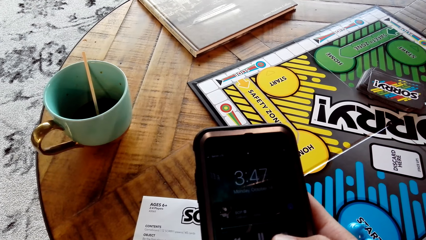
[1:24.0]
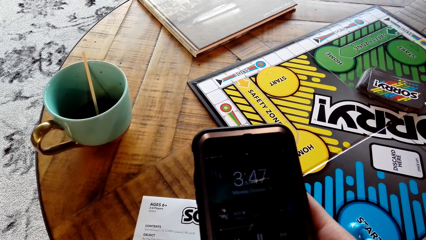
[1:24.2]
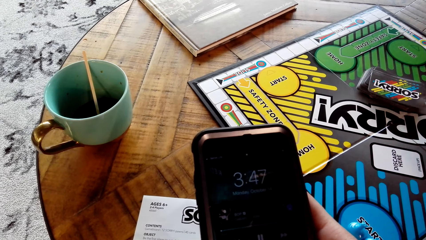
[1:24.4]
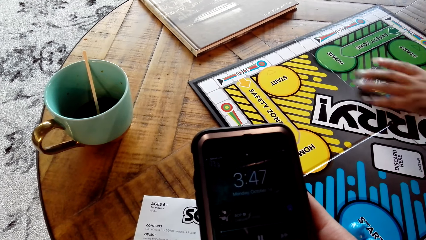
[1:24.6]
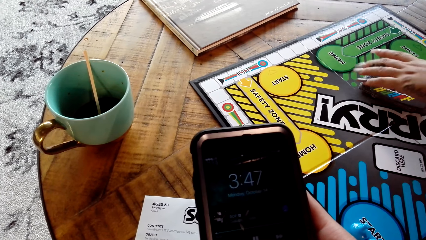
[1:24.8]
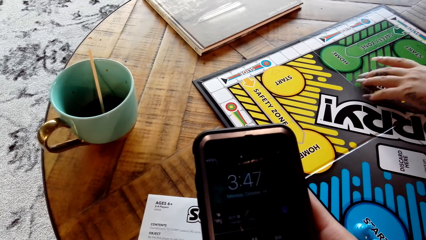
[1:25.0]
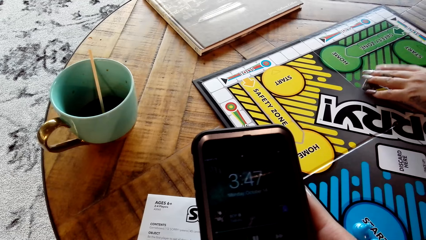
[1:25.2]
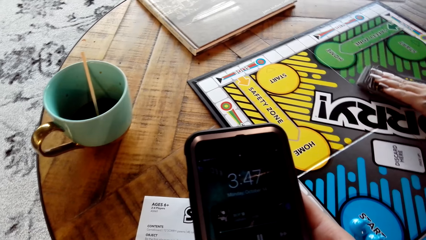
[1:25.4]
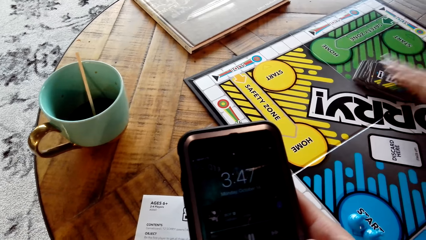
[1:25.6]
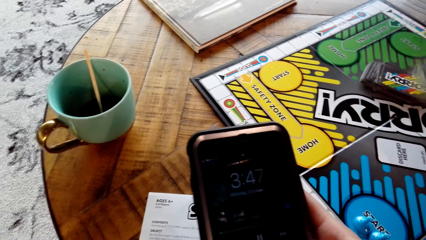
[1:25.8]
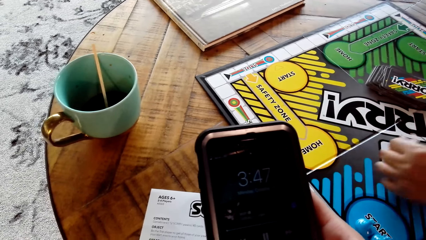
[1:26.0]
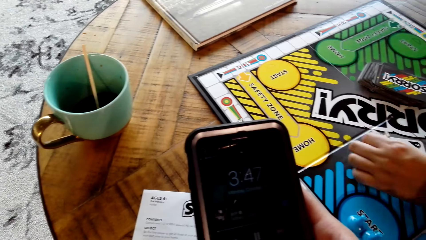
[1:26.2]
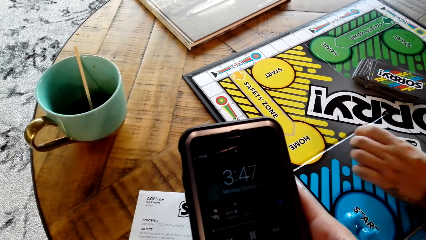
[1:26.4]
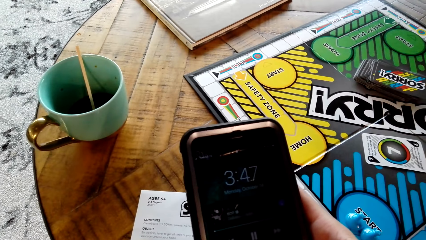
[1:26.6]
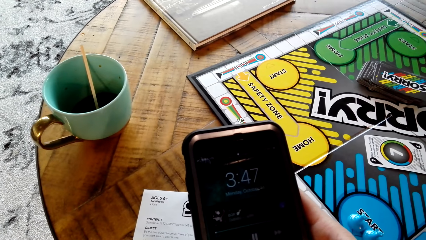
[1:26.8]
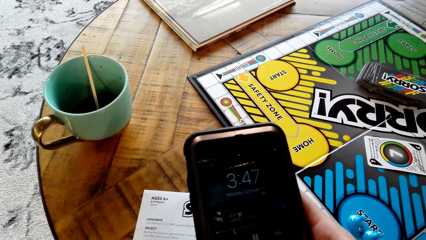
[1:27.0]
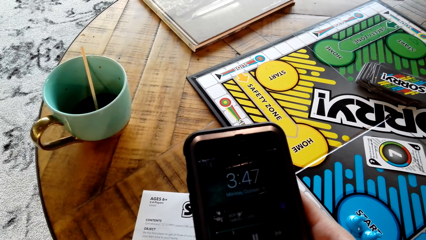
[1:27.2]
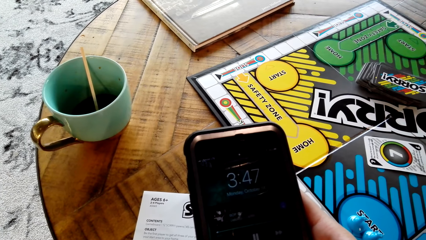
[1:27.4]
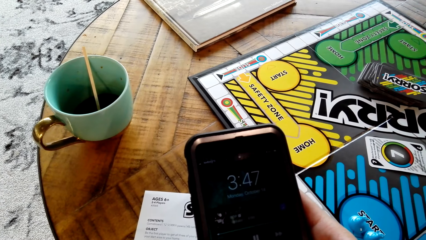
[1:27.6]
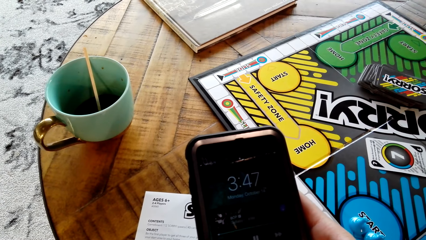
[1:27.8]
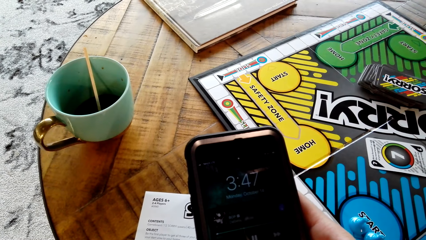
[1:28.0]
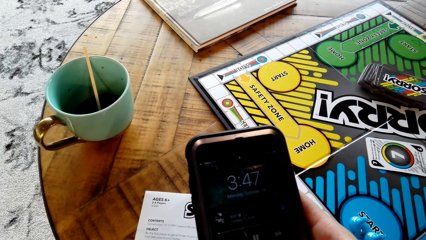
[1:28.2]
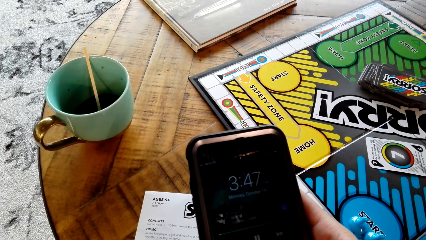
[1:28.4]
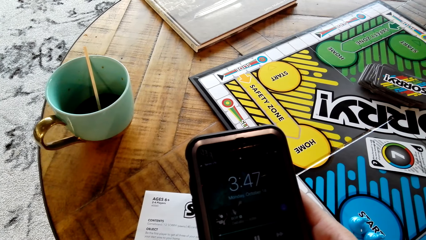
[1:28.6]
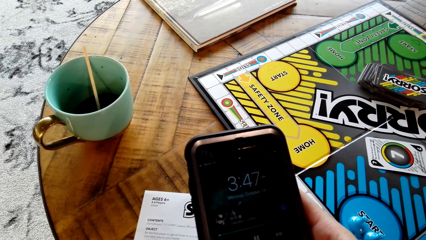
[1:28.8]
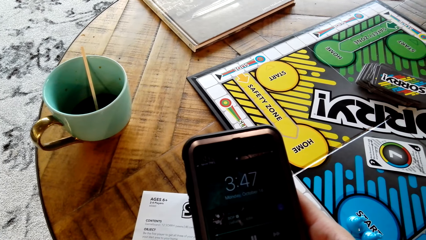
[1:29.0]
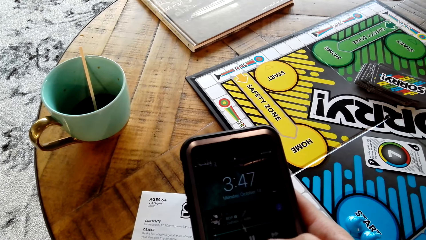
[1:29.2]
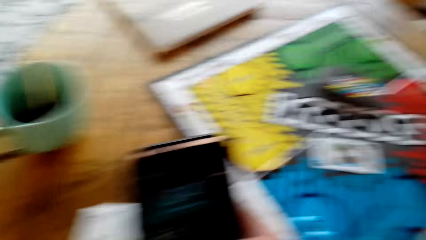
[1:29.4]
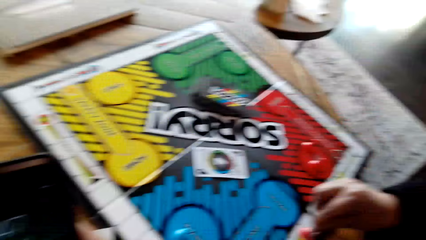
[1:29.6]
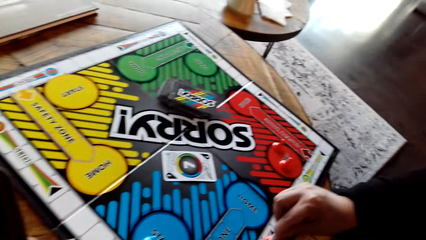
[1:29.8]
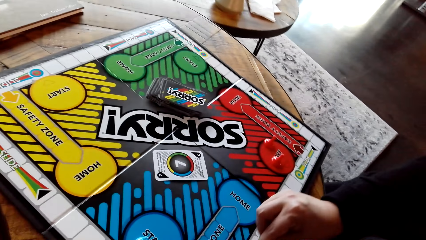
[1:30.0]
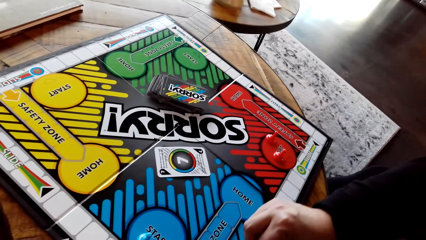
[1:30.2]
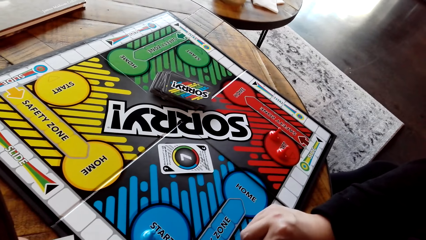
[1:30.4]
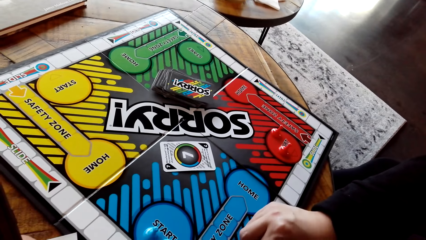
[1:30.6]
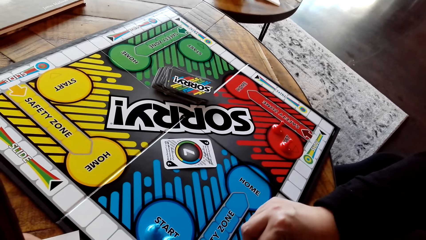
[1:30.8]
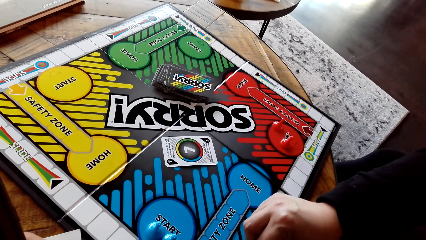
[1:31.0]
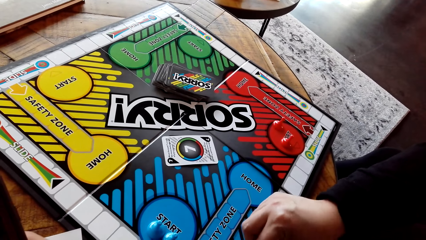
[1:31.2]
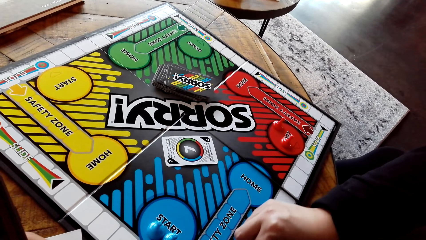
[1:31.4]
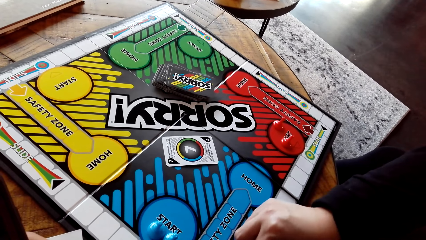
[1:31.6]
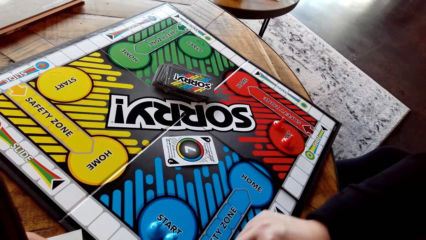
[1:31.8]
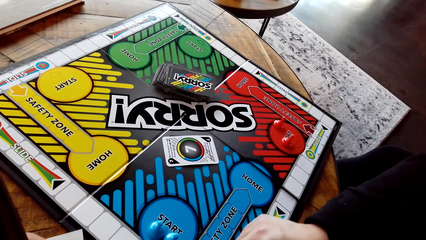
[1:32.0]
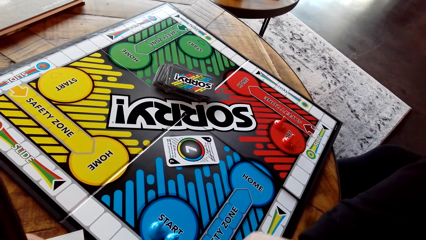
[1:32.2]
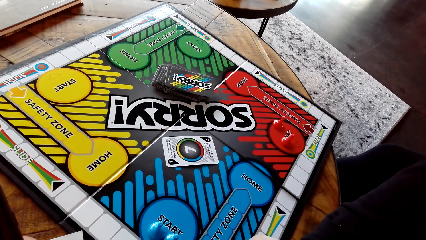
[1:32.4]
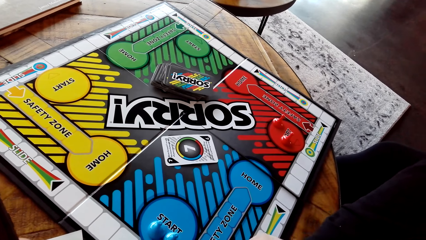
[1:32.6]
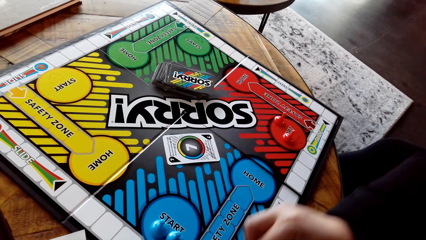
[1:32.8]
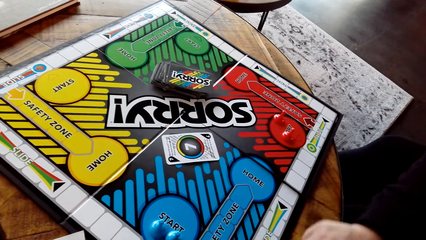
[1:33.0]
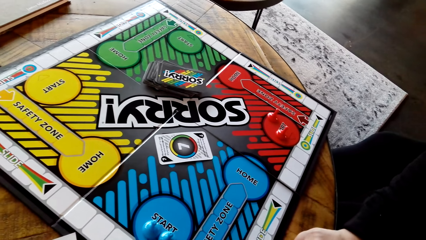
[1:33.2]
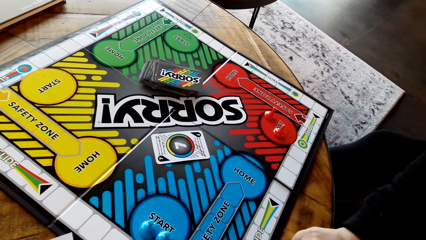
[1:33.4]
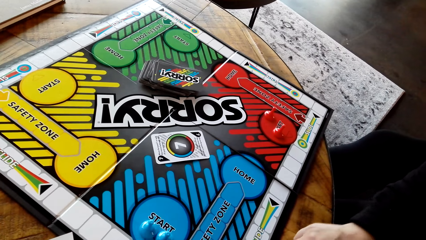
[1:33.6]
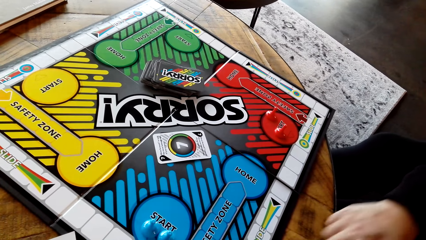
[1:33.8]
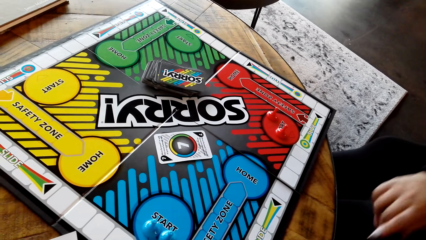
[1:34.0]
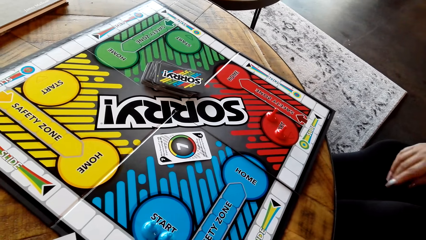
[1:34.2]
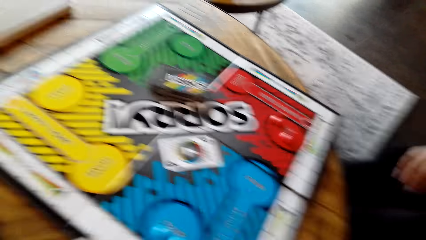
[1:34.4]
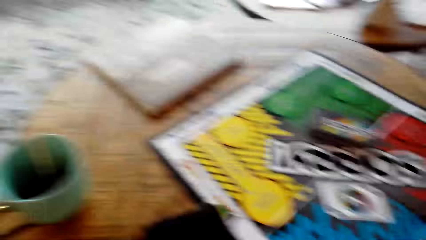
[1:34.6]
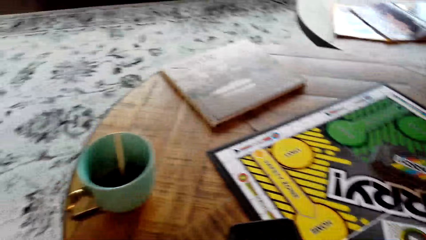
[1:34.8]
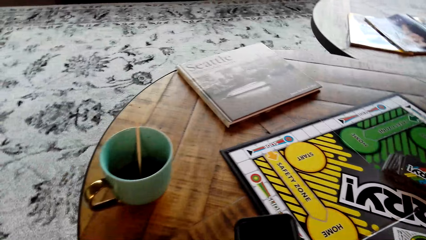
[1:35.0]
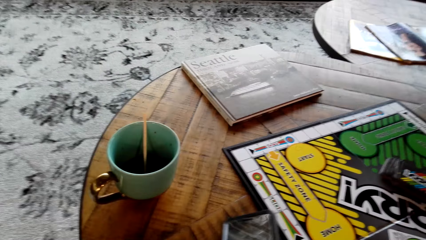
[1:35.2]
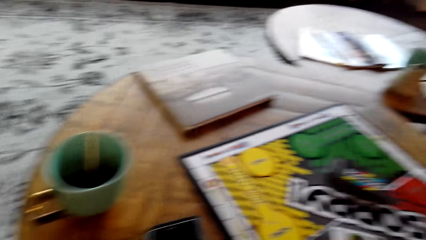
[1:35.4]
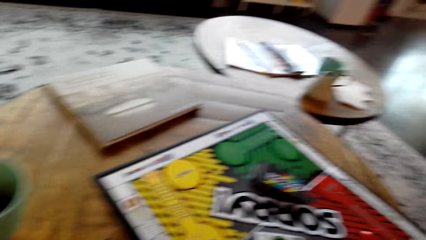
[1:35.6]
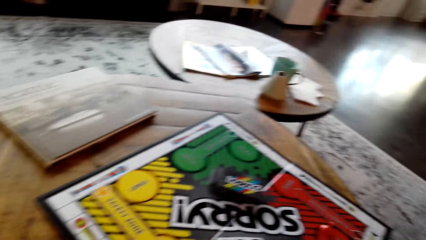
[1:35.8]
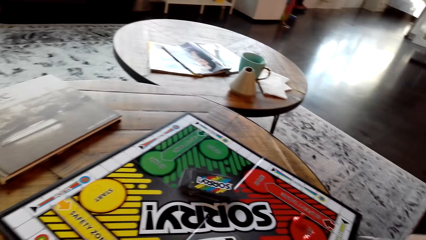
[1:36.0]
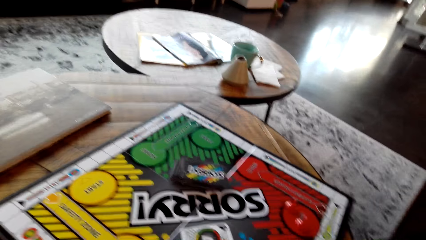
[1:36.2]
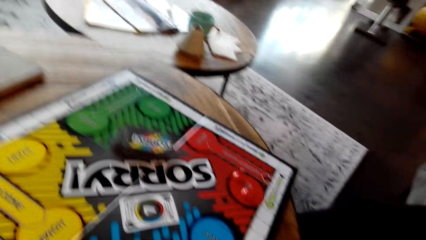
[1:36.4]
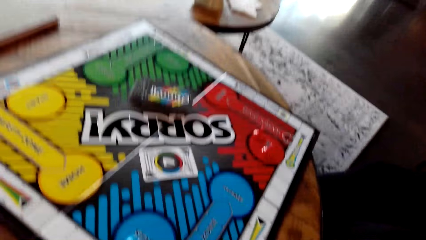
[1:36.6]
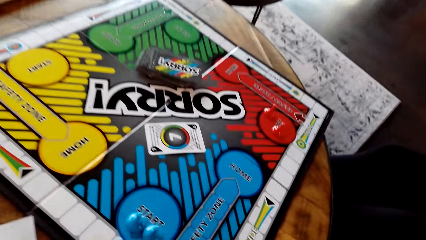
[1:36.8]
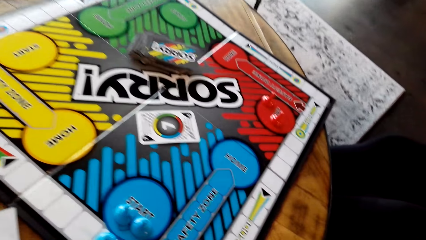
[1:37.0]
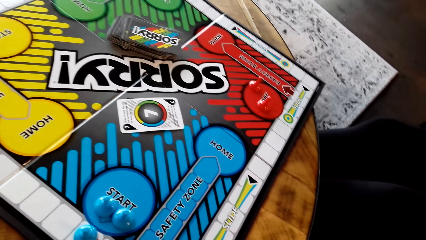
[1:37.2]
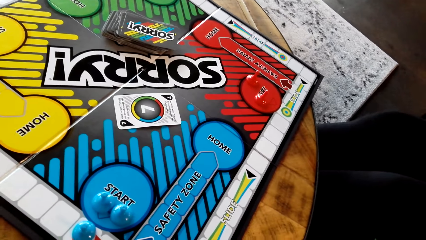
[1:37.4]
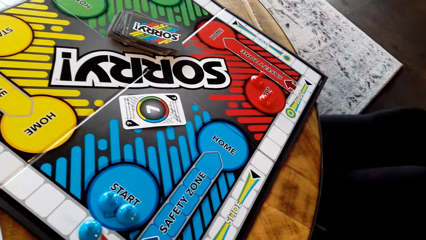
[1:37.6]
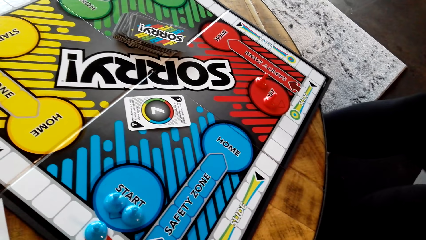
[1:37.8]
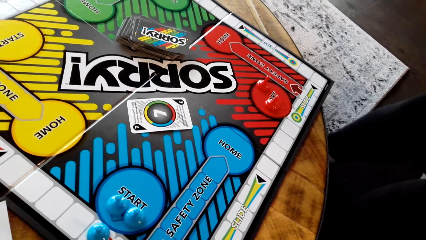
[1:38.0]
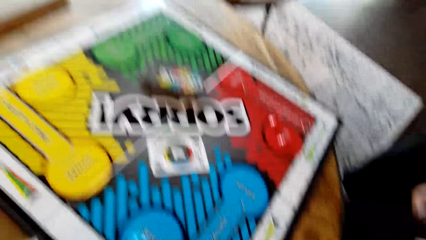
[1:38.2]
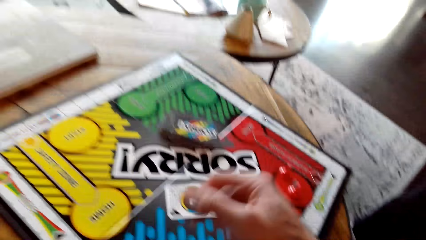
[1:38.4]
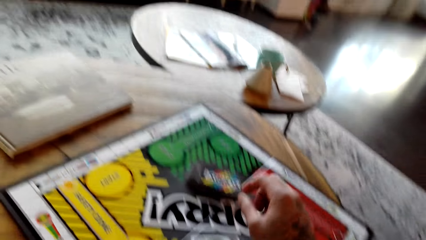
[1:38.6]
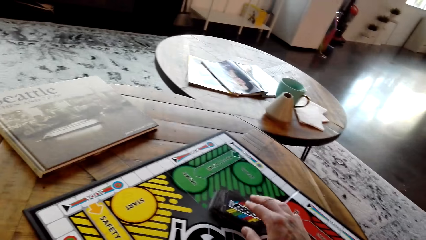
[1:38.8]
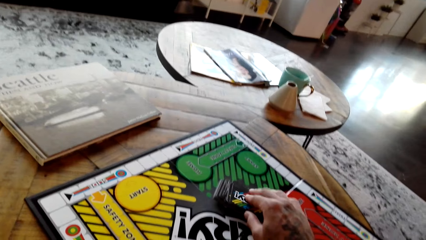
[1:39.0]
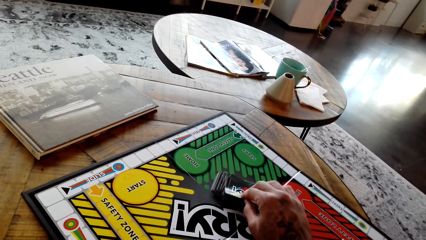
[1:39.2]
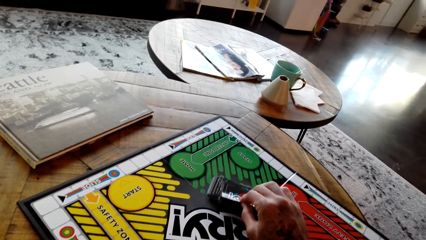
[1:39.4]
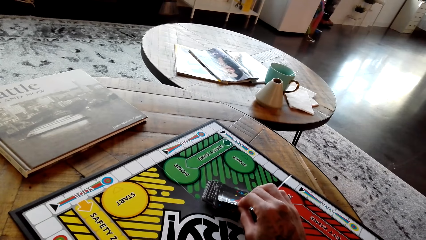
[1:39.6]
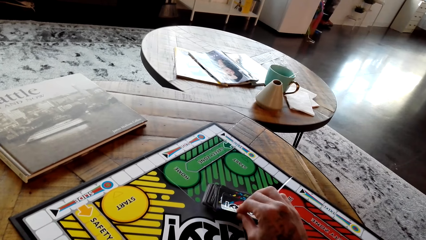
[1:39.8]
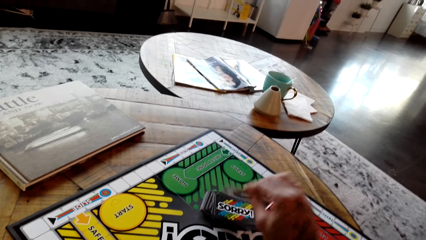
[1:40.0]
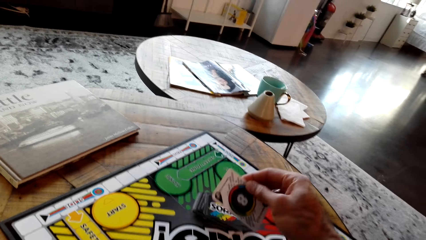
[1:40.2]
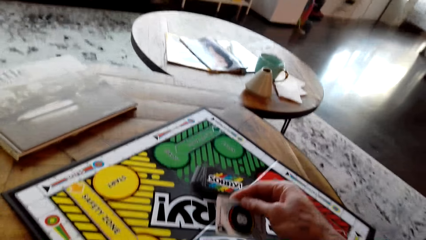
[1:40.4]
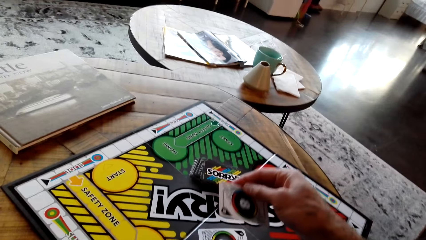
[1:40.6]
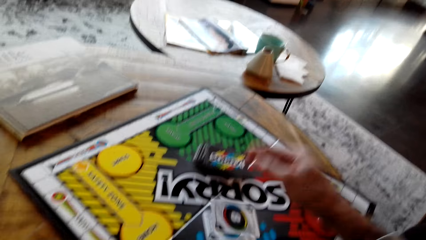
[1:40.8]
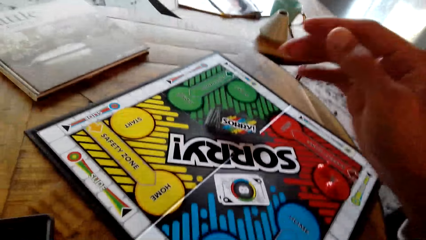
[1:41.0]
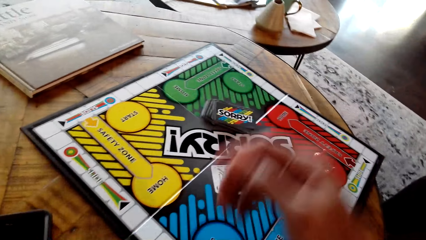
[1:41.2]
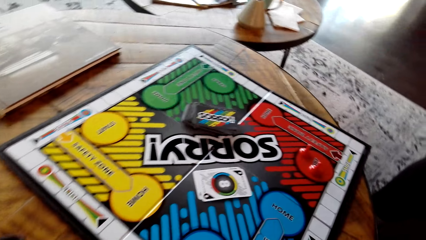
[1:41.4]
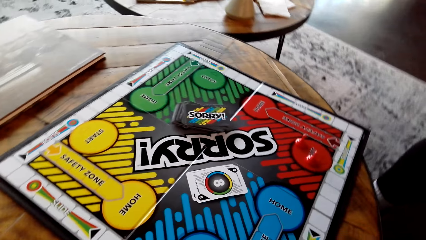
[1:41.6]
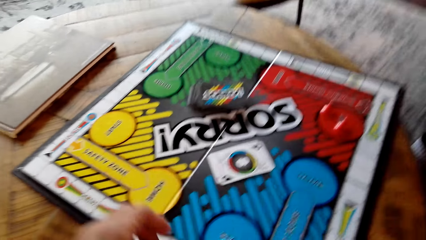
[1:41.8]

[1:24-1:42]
A lady draws a card from the board, puts the card on the Sorry board, moves the red pawn on the board, and puts the red pawn down on the board. The camera wearer puts the phone on the coffee table. They draw a card from the board, play the Sorry game, and put the card on the Sorry board.
